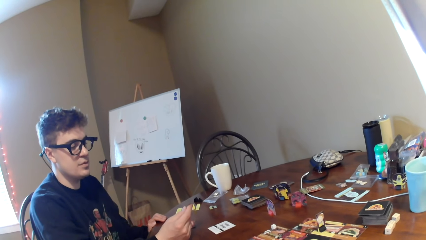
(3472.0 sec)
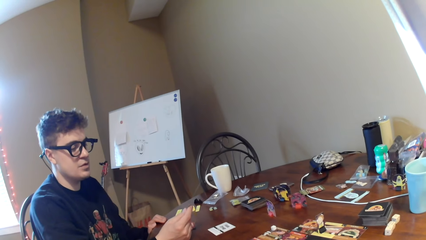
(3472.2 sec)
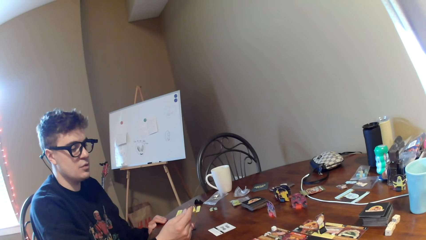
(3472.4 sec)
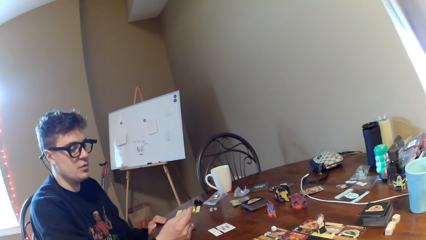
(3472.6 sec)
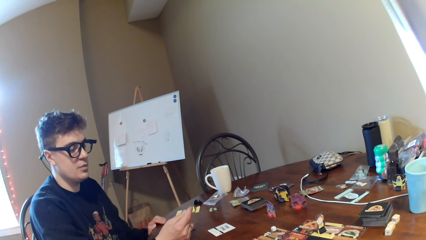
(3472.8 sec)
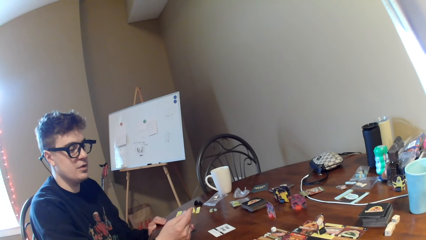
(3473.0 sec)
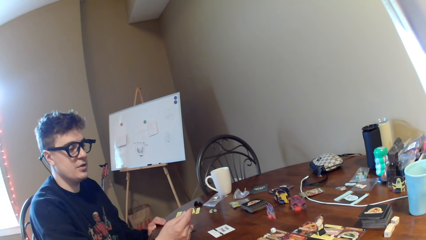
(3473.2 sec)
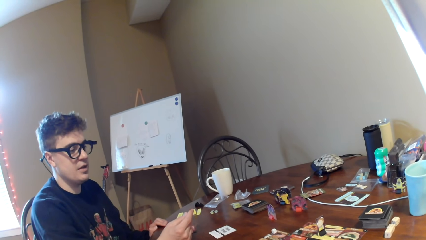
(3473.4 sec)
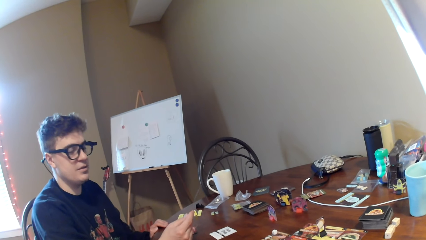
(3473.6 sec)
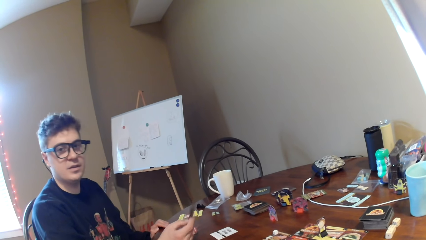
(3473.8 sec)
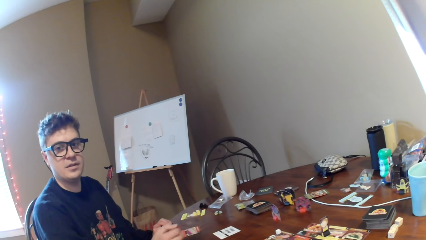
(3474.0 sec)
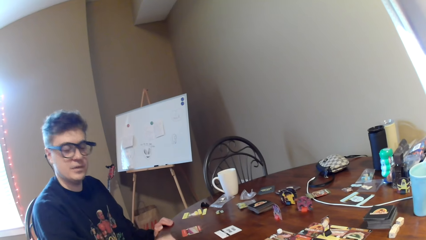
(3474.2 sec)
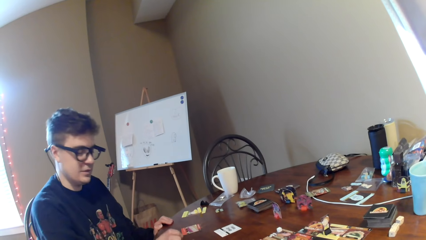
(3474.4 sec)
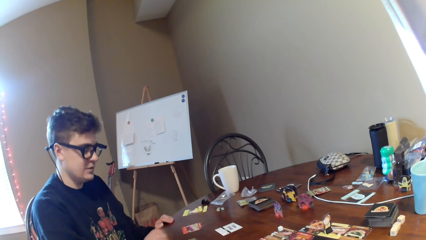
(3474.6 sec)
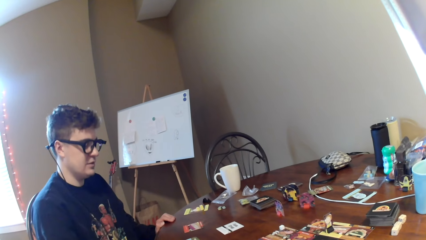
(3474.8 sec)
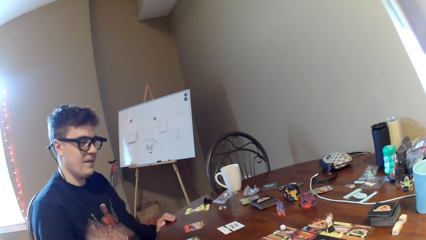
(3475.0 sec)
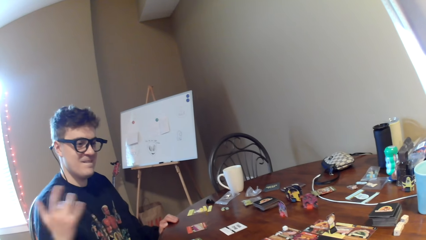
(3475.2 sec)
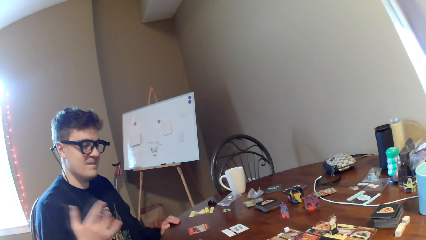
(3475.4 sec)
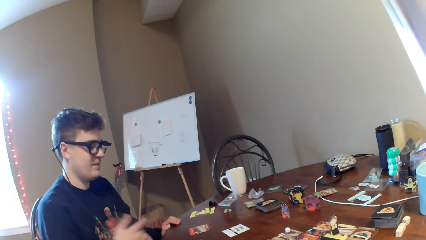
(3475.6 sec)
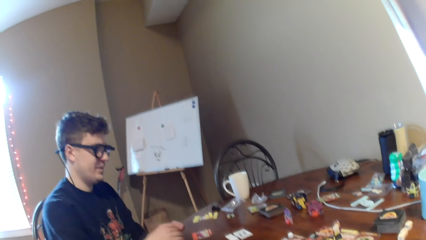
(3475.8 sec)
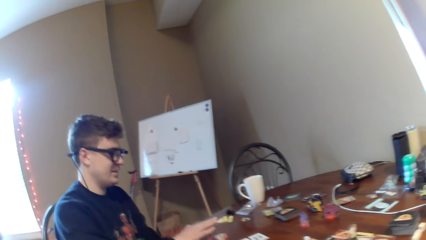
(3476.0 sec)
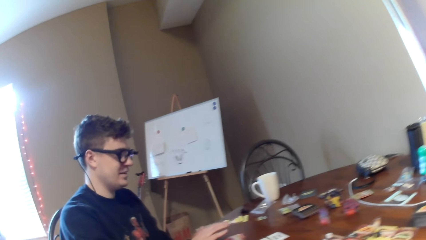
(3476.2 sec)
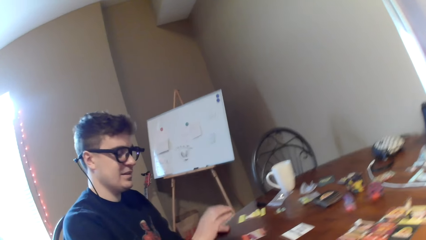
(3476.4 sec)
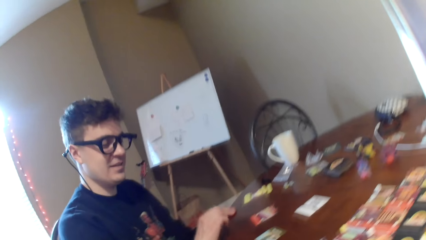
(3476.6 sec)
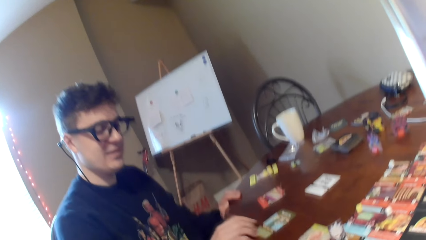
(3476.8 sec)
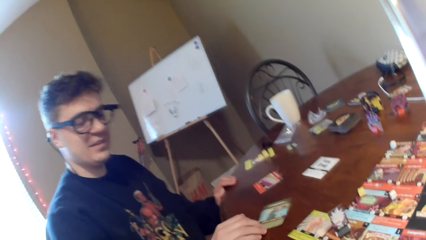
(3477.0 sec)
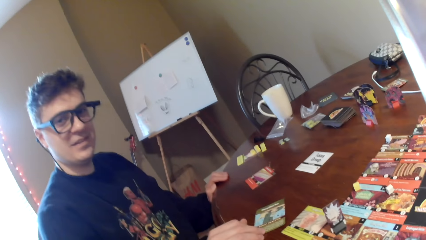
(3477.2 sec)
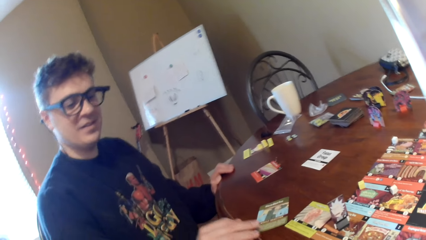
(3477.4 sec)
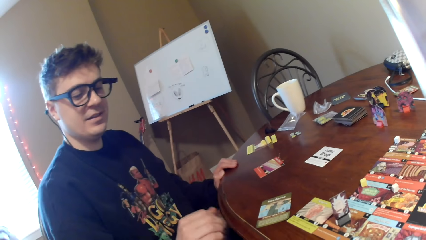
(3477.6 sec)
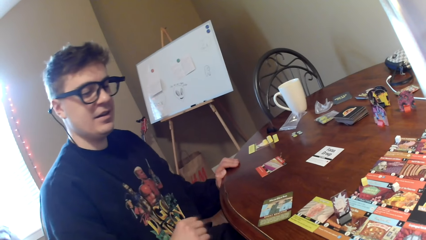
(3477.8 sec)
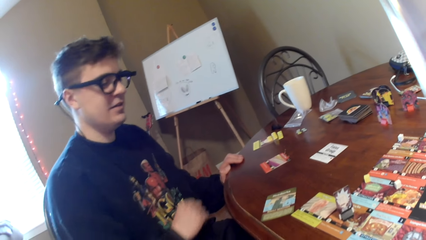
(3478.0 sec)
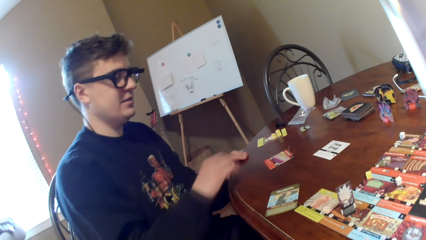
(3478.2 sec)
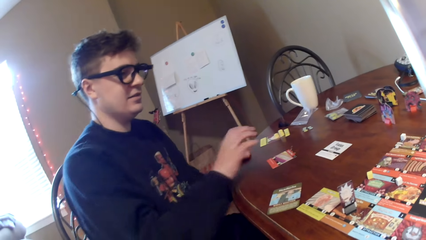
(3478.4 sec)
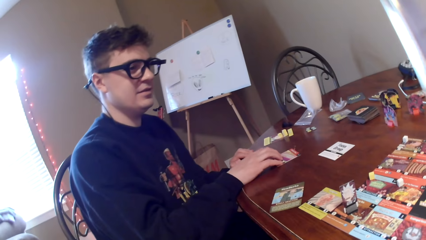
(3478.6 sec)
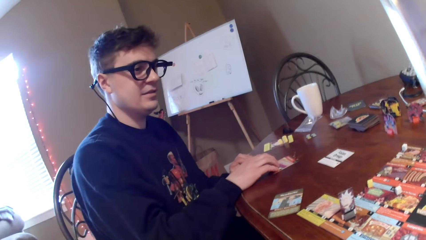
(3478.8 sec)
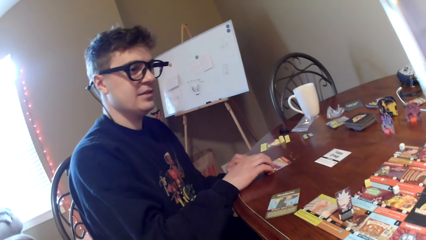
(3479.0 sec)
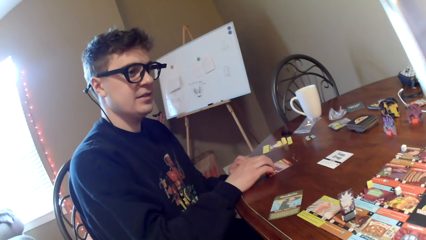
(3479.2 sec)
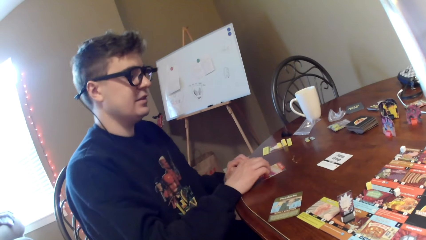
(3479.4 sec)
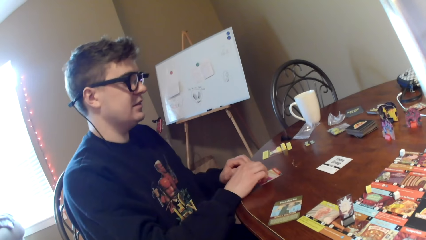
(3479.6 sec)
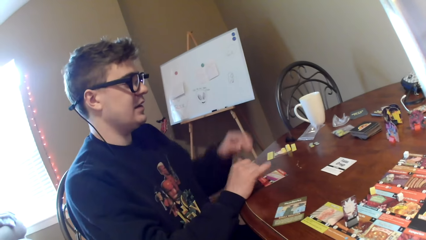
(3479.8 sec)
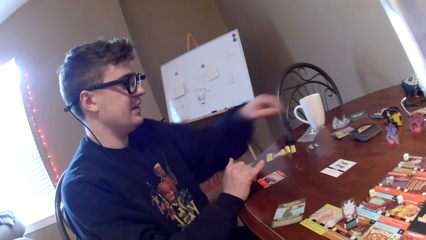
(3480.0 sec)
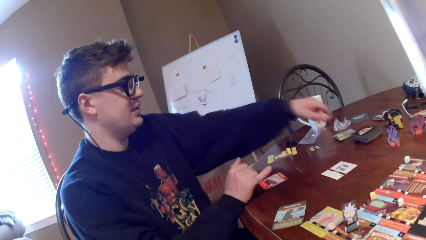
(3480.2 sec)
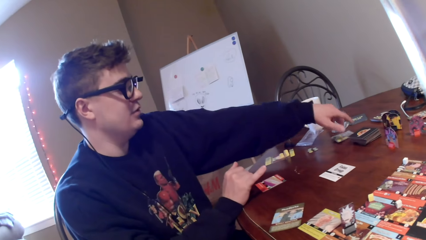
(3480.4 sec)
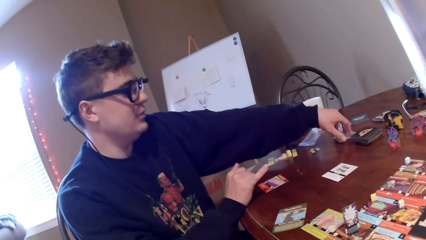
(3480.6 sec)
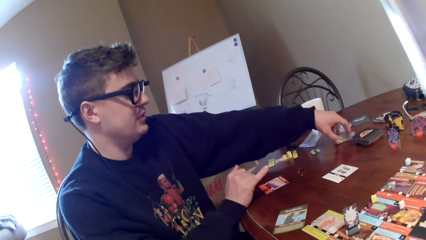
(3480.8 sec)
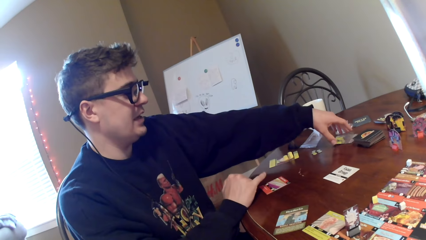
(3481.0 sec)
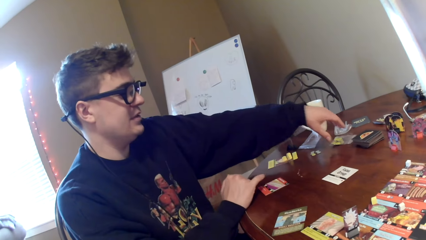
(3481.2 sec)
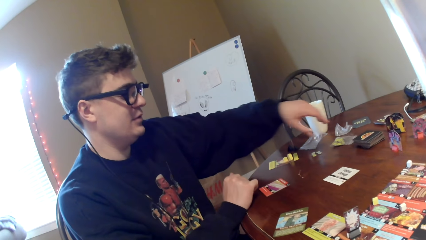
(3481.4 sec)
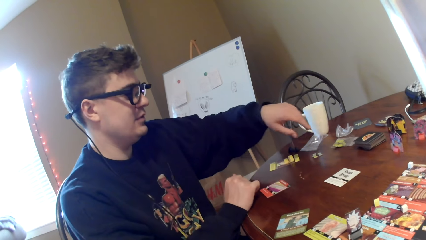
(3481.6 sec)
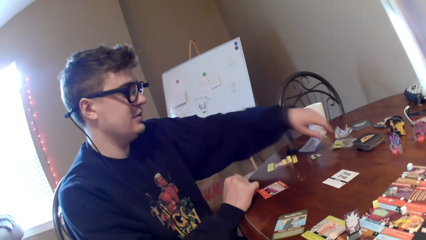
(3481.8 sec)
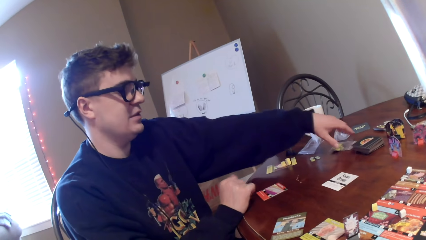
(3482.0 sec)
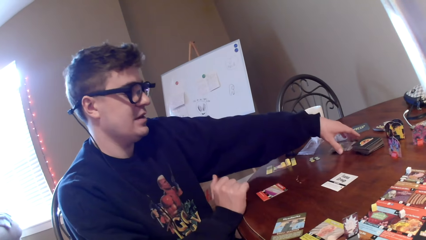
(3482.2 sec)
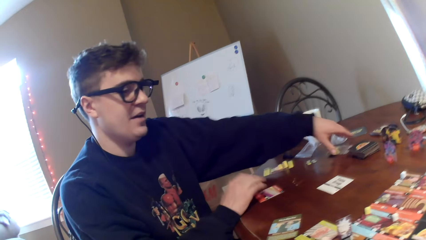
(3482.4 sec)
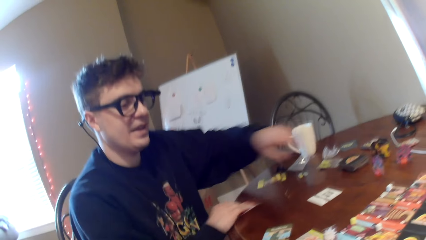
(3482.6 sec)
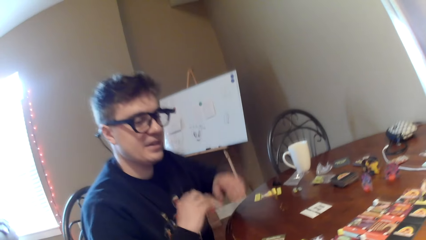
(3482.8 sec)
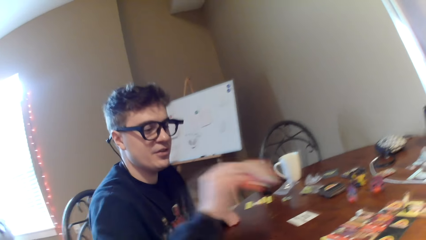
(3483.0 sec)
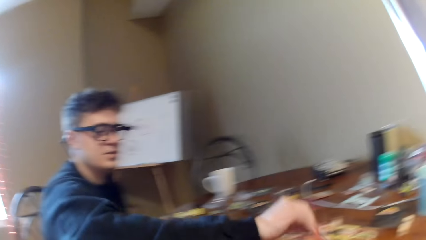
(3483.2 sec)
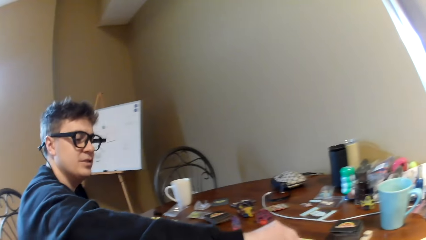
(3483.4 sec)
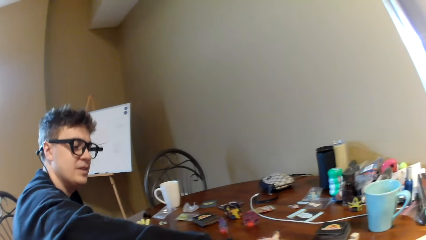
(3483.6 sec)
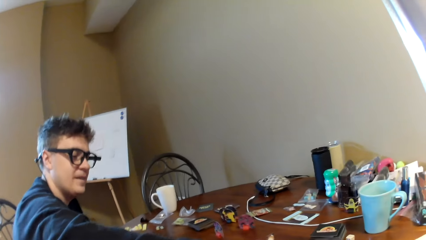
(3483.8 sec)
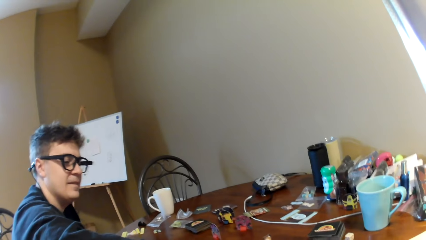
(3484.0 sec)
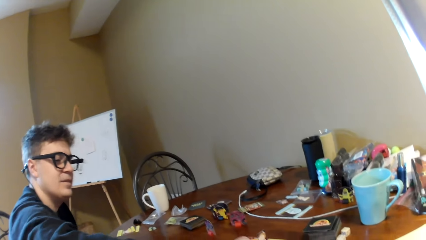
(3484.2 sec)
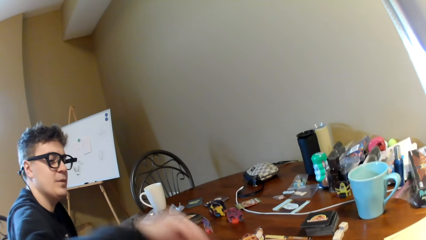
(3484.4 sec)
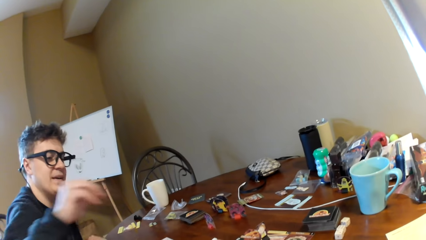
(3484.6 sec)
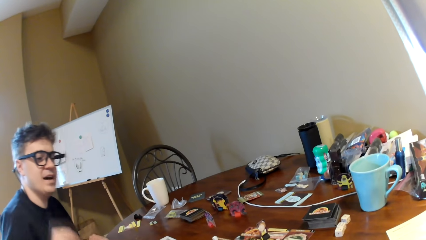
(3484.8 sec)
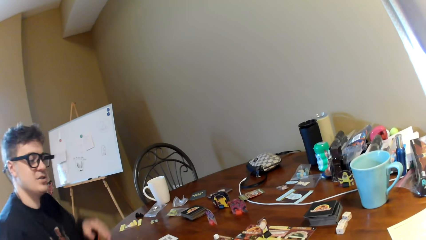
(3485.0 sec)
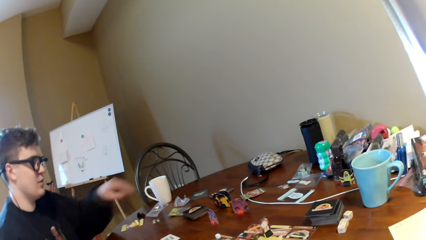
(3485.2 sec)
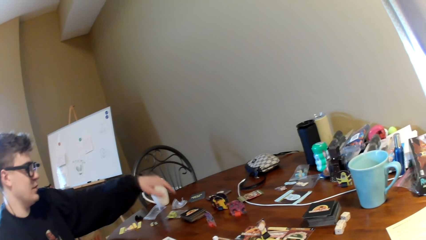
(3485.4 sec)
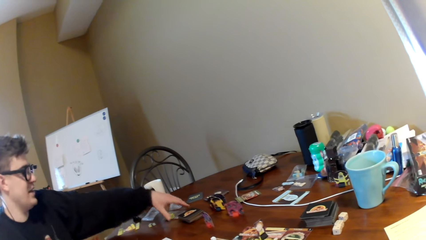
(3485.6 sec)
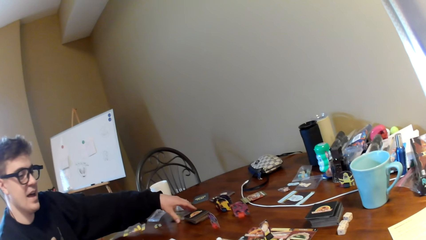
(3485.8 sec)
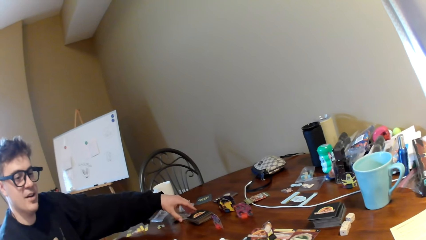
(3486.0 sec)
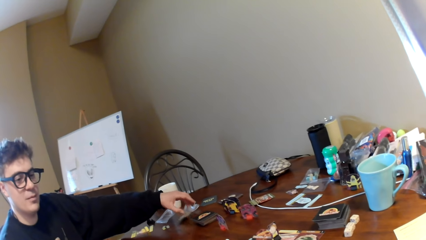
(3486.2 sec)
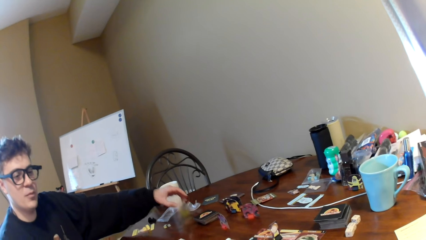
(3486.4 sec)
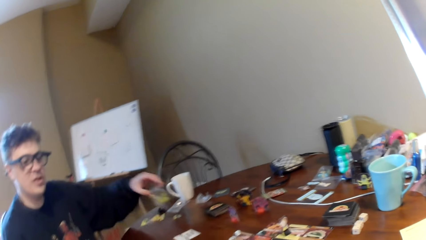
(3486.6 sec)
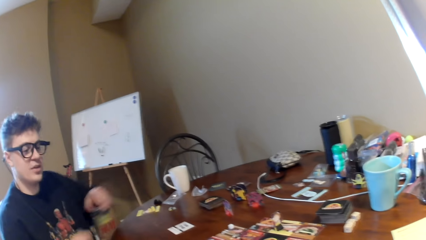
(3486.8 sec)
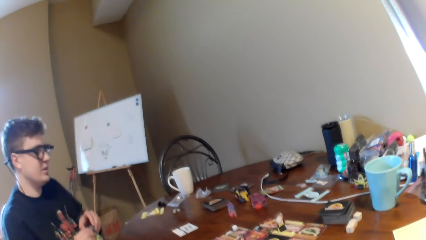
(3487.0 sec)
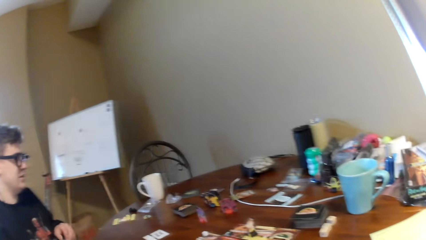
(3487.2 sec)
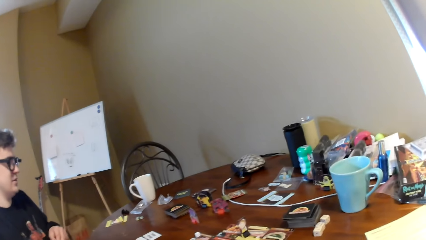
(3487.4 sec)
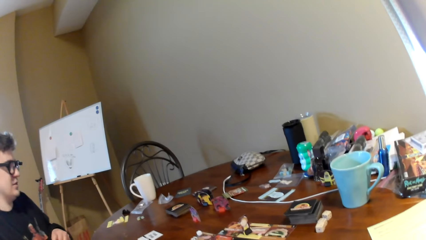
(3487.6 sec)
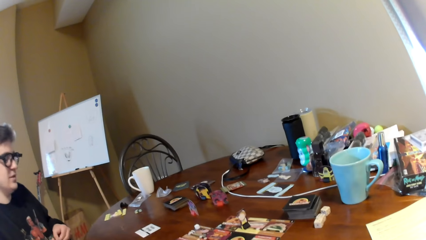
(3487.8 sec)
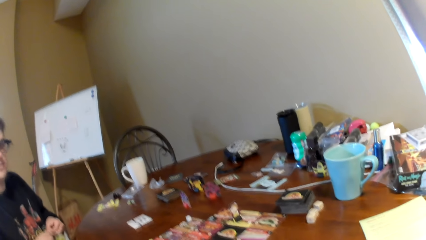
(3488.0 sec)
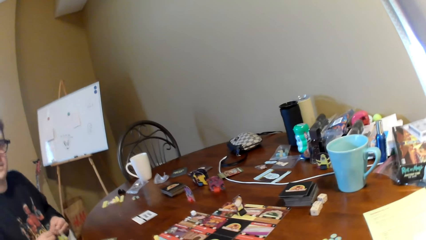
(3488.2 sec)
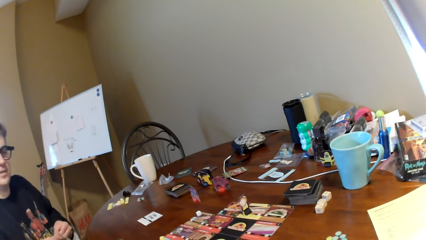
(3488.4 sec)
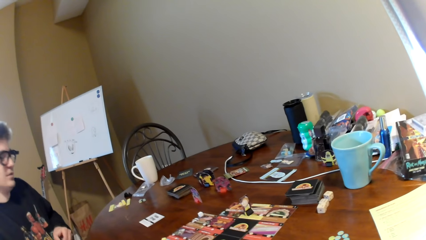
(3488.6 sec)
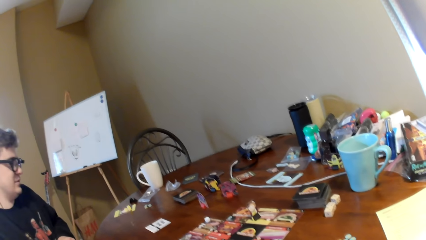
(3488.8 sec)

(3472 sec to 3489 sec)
The man puts a card on the table and moves his hand. The camera wearer talks to the man. The man moves a card on the table. The camera wearer reads a paper. The man touches the polythene paper, puts a card on the table, and picks up the polythene paper.
